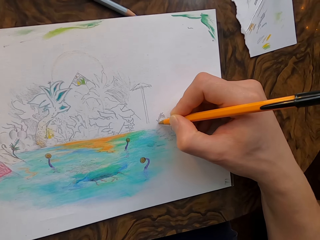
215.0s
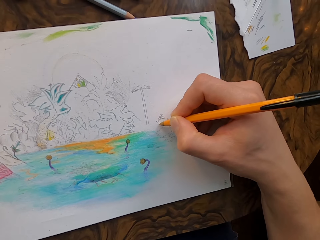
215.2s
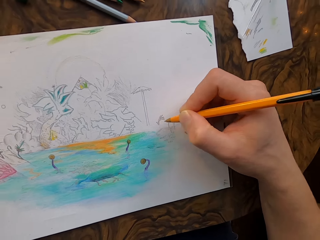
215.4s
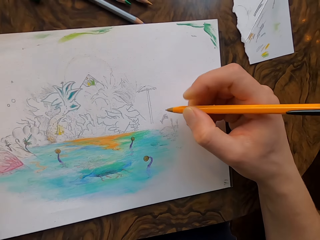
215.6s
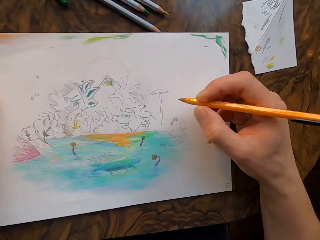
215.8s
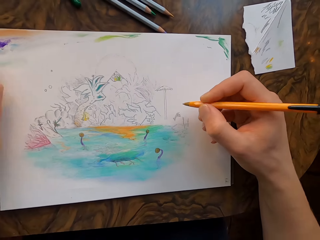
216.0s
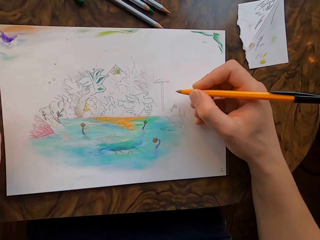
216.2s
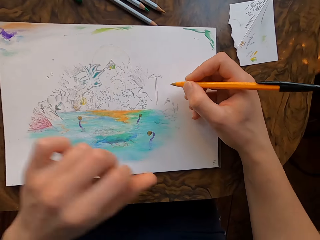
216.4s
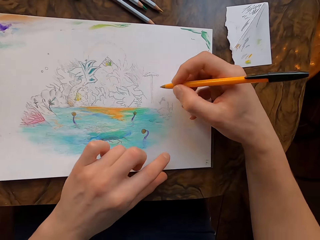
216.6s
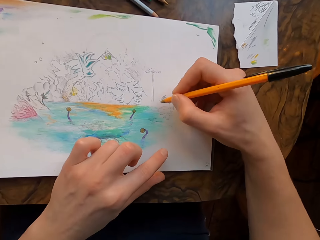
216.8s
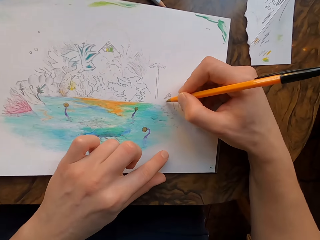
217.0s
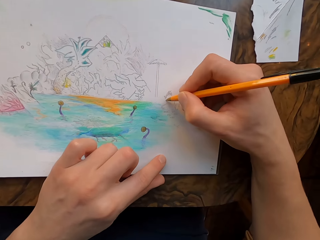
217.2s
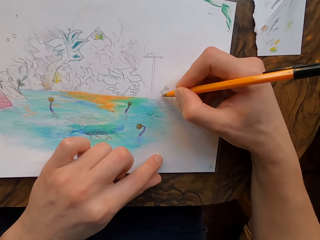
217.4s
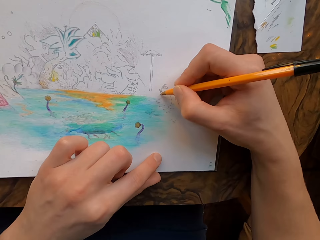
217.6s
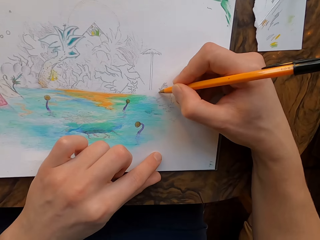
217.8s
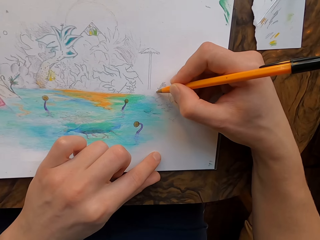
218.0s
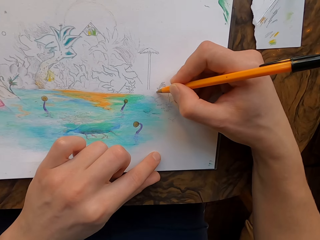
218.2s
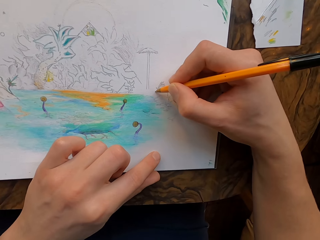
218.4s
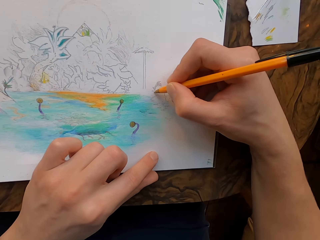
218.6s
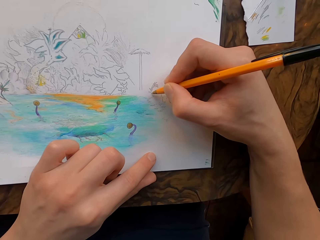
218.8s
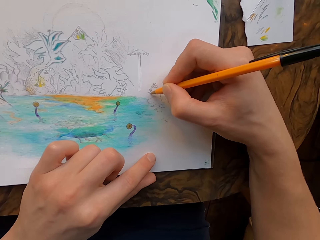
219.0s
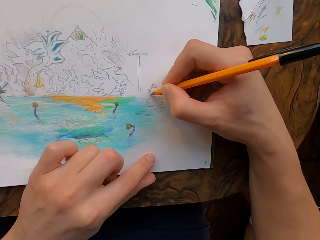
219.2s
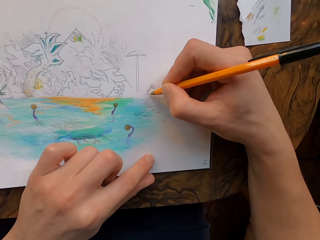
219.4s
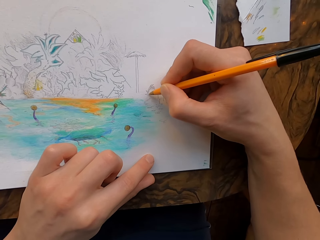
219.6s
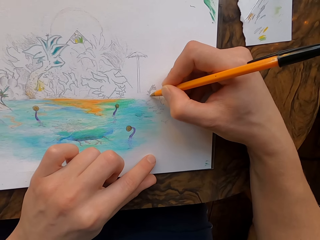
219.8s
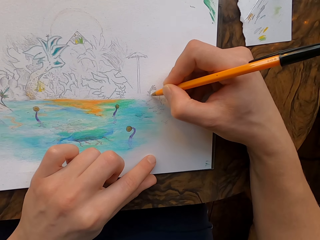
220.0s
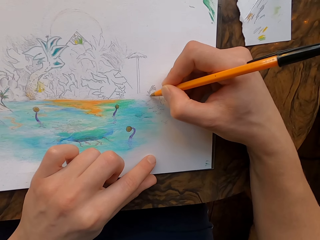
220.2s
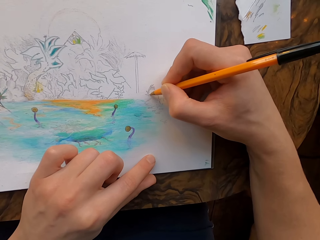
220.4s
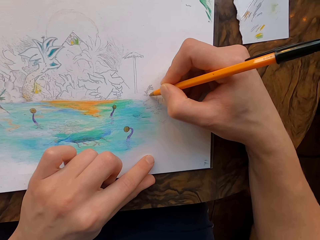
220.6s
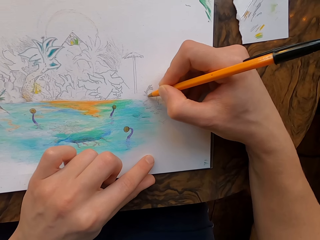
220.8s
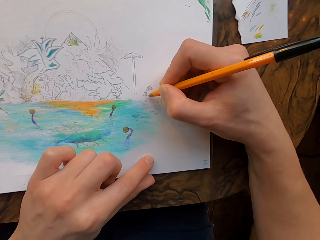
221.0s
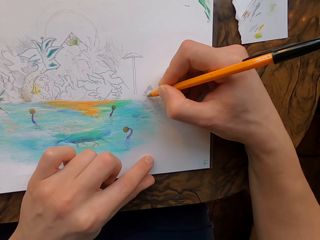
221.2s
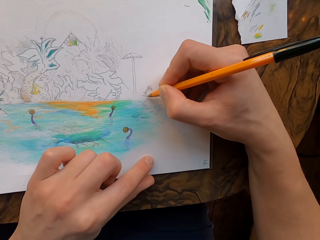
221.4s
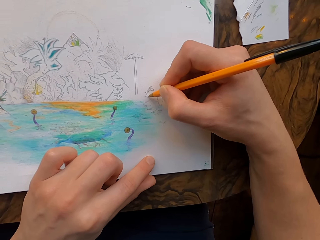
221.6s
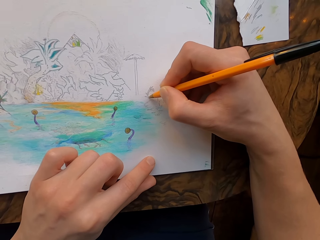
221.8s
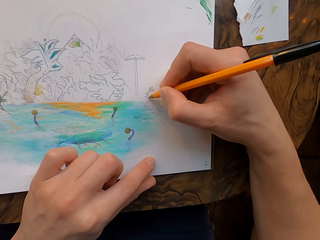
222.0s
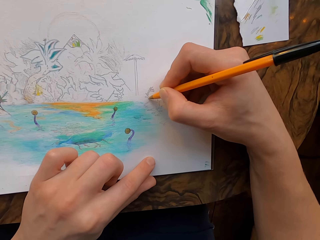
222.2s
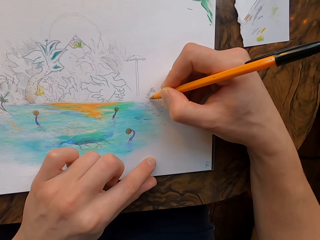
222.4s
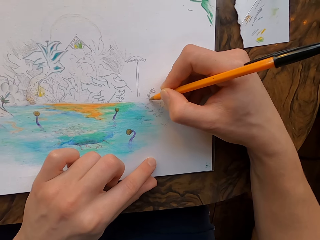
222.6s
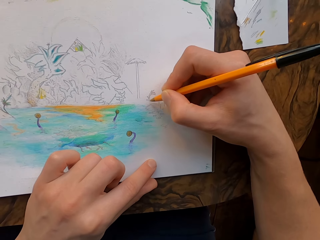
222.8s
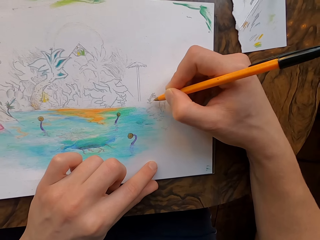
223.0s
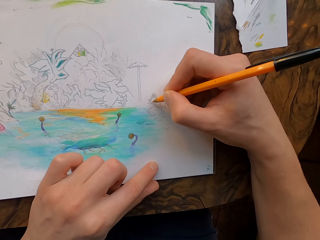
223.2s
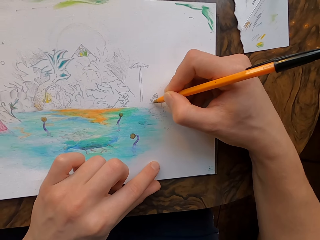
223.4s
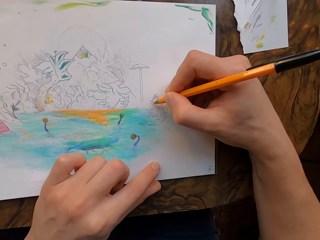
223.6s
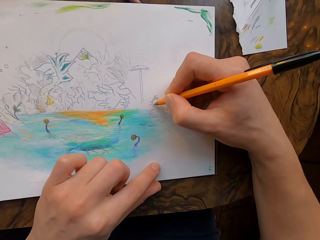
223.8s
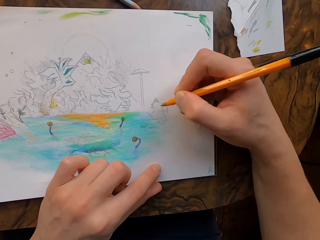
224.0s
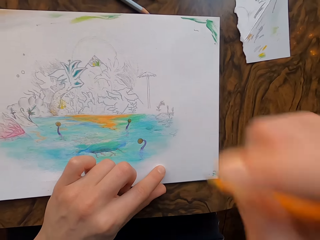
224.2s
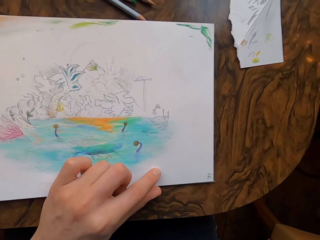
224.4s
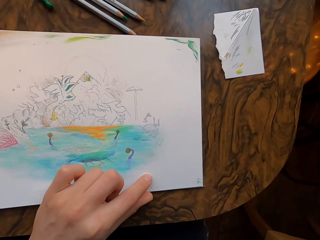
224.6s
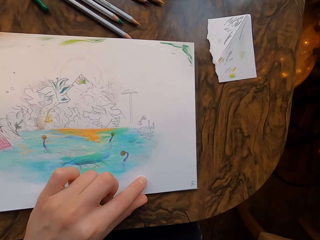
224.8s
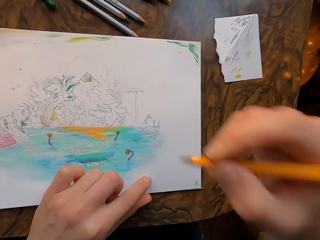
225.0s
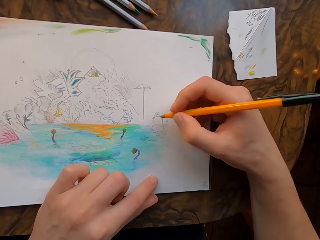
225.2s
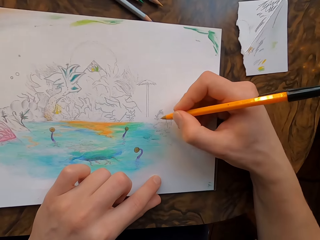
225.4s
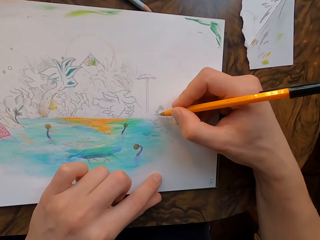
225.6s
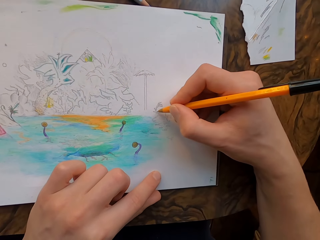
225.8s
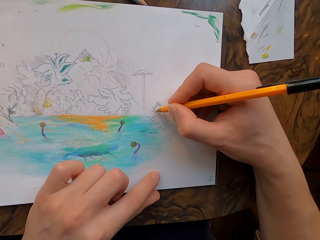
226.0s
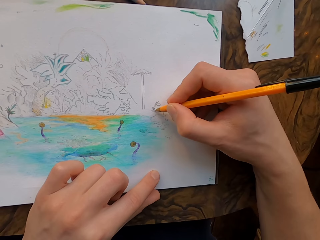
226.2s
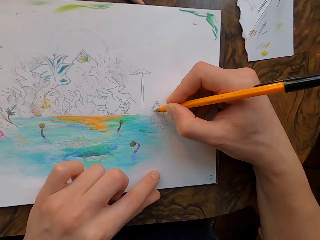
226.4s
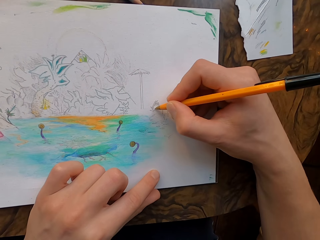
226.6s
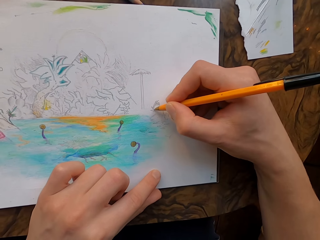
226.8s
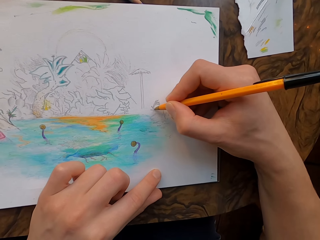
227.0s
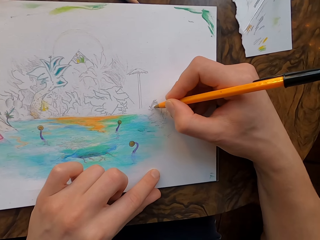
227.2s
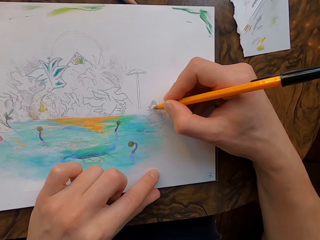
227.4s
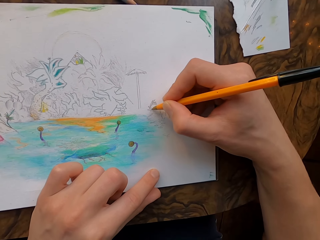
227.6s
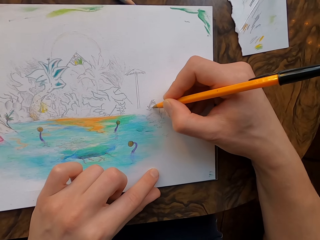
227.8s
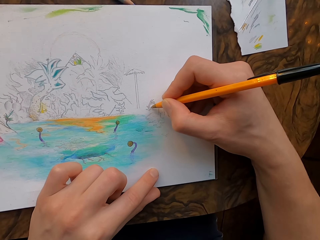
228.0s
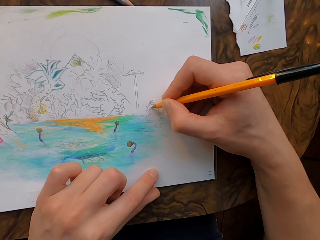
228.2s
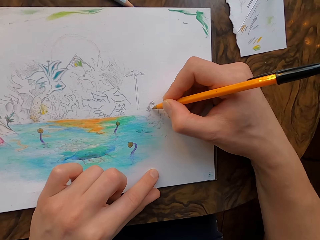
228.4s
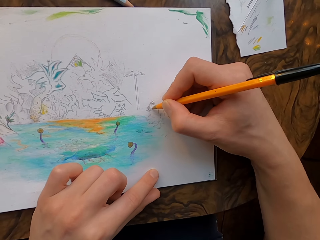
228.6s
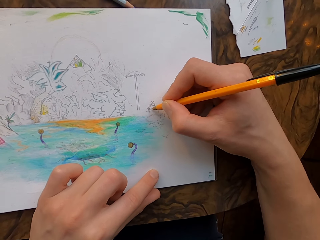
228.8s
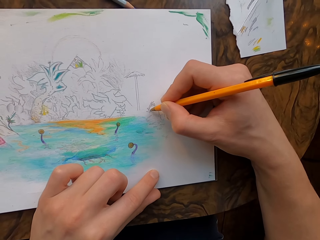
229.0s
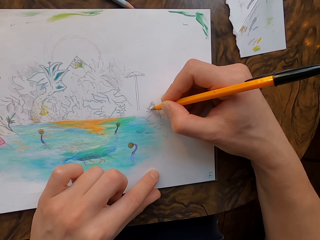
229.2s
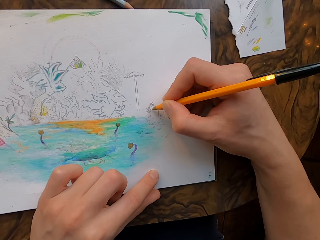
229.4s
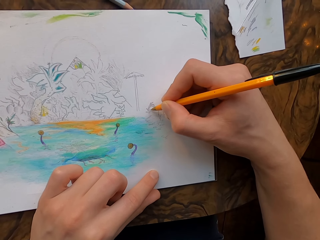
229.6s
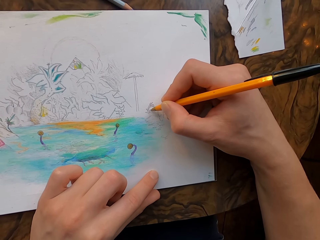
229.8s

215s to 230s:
The camera wearer holds the drawing paper with his left hand. He draws on the drawing paper with the pen in his hand. He lifts his right hand. He draws on the drawing paper with the pen in his hand.

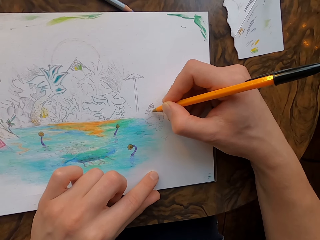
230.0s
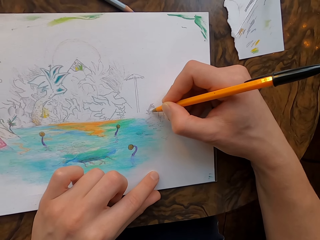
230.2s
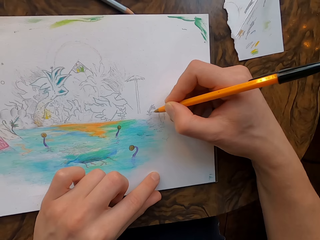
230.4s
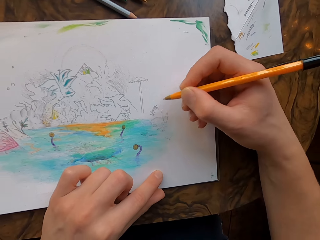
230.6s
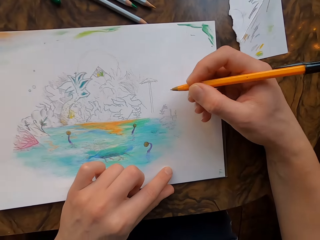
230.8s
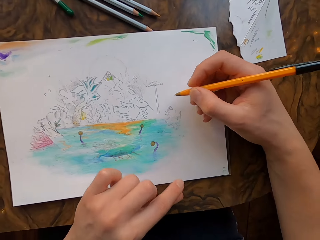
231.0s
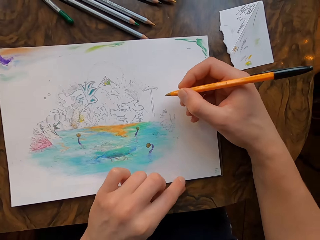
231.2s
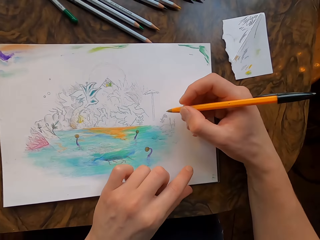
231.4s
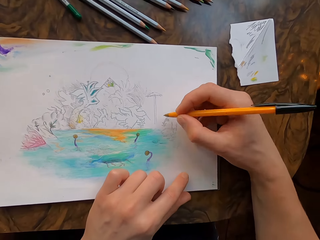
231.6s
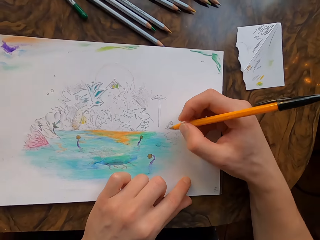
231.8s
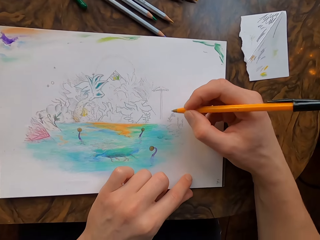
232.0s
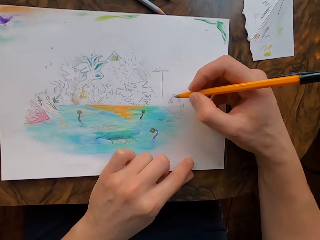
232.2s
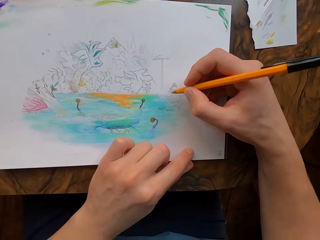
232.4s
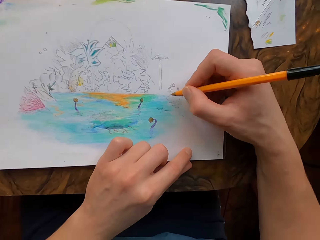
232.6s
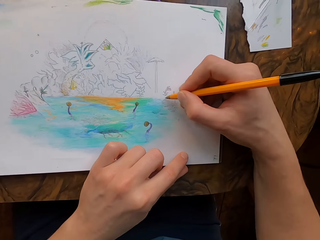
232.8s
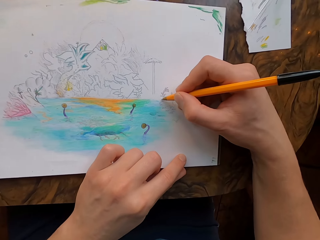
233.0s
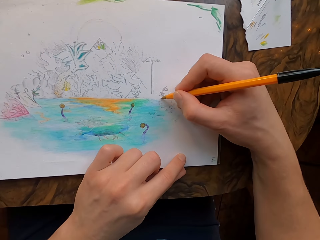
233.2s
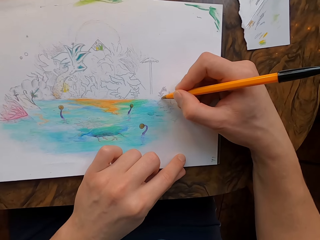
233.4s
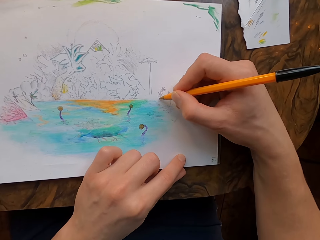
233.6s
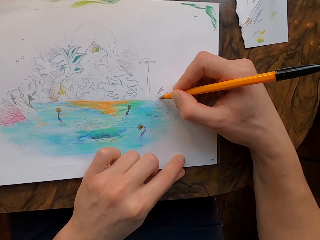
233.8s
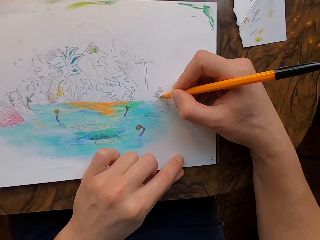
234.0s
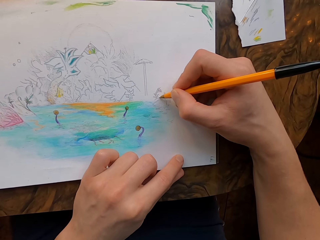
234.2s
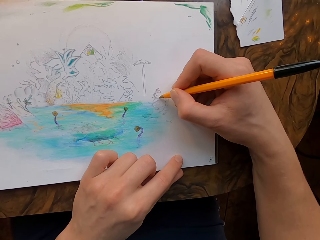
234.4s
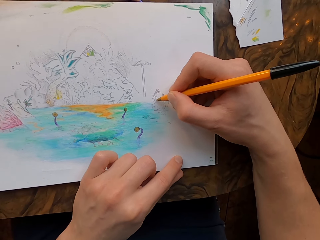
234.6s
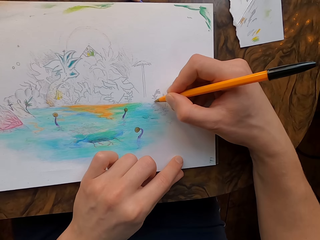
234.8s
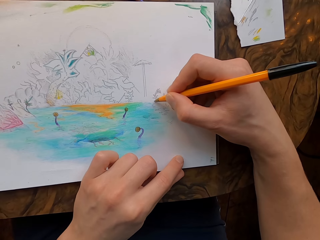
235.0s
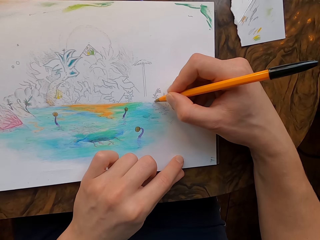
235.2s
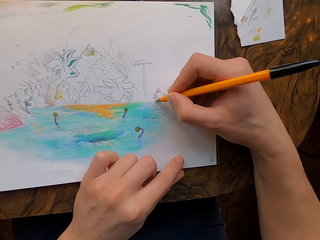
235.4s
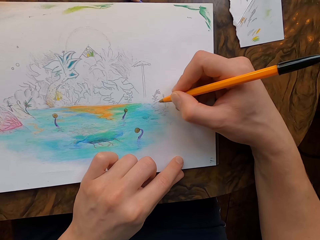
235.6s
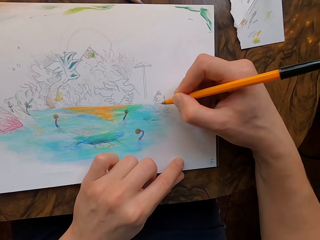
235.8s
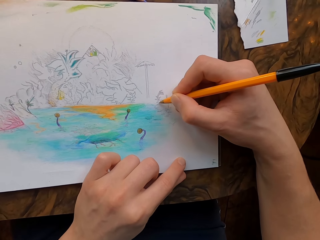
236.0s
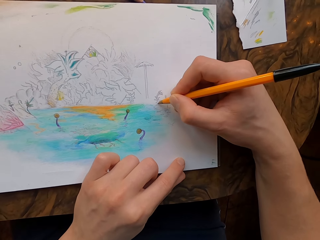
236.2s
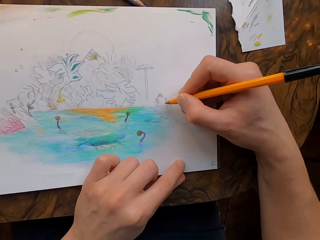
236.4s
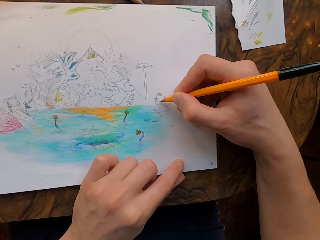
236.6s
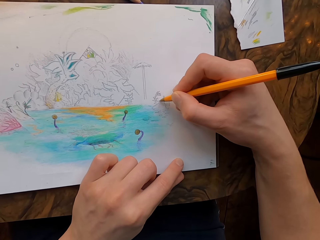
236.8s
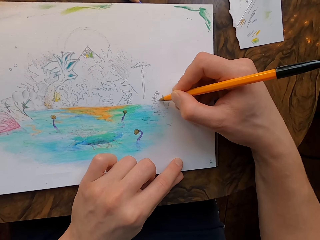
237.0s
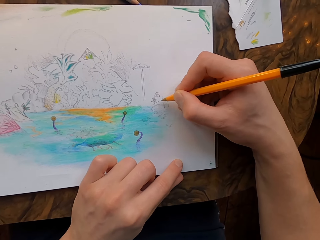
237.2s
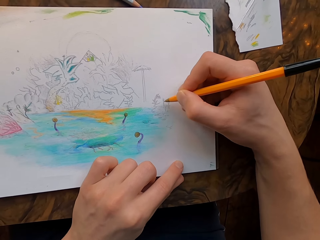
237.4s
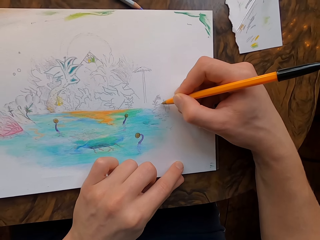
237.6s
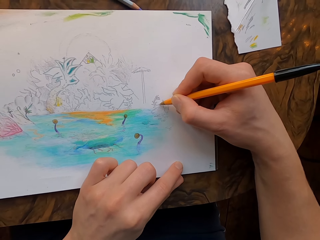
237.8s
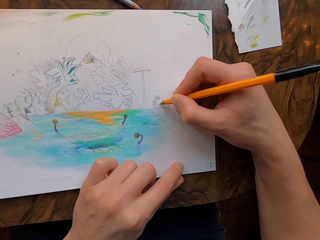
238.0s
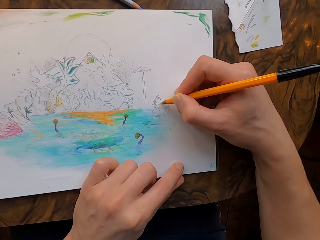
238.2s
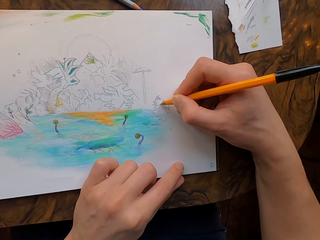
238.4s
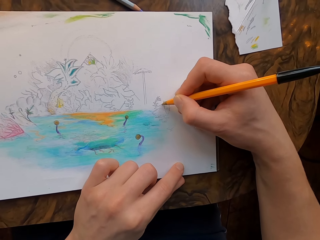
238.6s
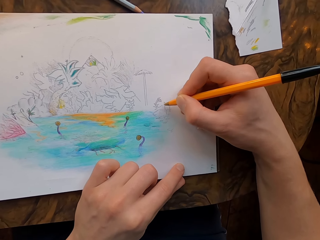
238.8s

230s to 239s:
The camera wearer moves his left hand. He holds the drawing paper with his left hand. He draws on the drawing paper with the pen in his hand.
